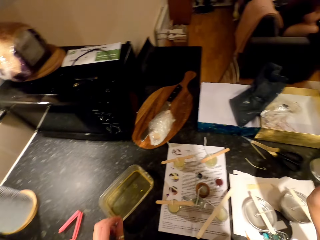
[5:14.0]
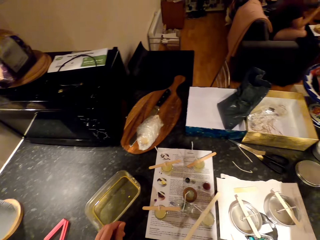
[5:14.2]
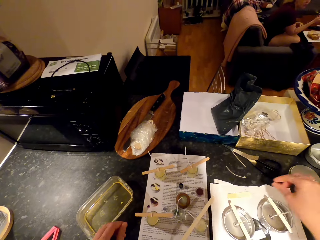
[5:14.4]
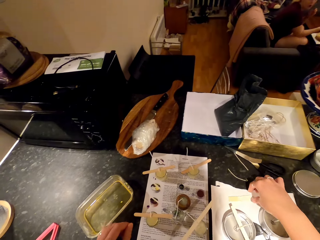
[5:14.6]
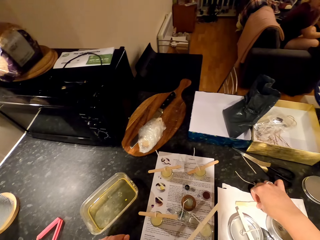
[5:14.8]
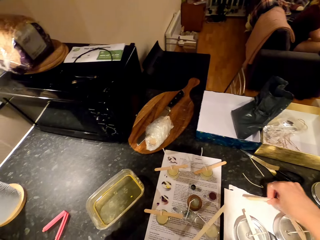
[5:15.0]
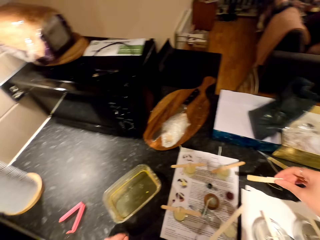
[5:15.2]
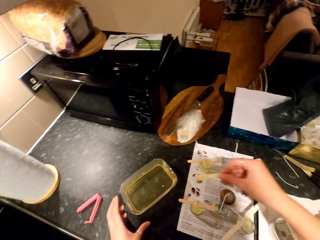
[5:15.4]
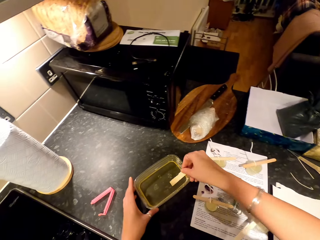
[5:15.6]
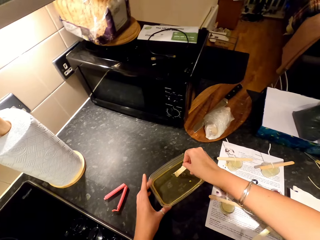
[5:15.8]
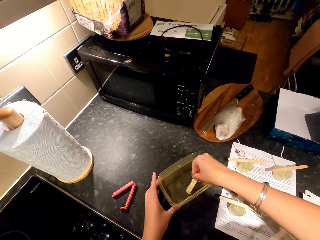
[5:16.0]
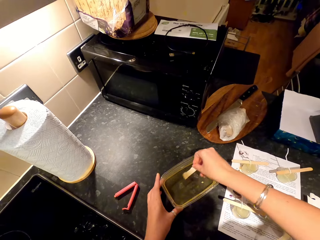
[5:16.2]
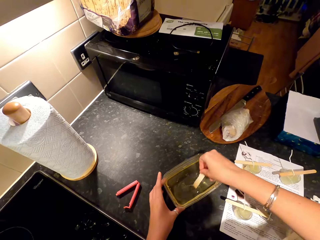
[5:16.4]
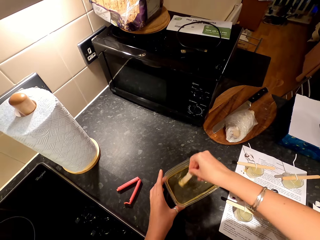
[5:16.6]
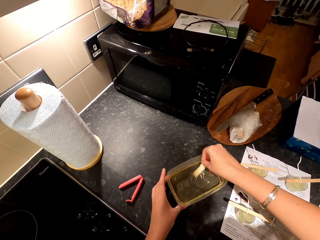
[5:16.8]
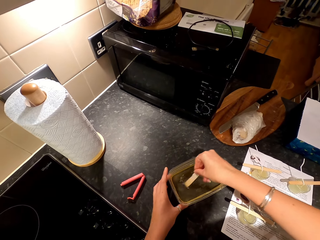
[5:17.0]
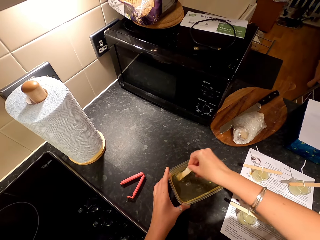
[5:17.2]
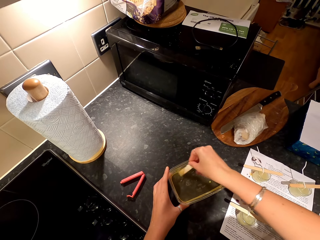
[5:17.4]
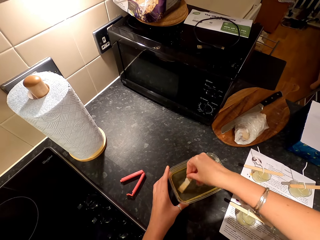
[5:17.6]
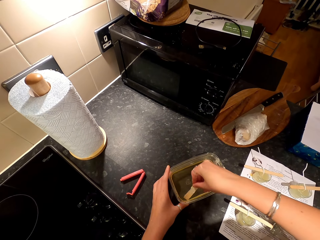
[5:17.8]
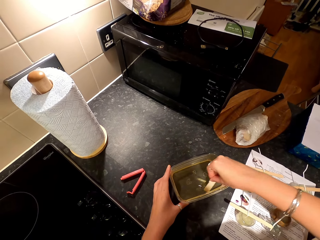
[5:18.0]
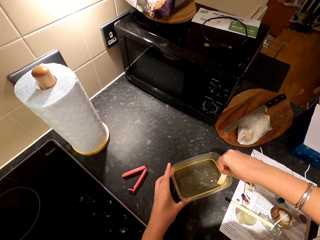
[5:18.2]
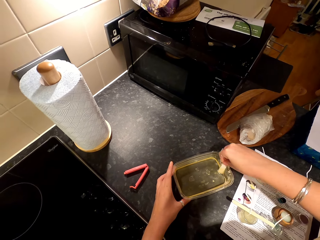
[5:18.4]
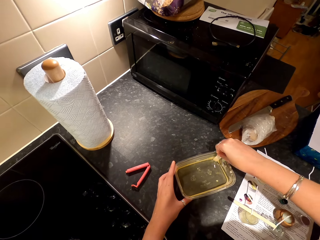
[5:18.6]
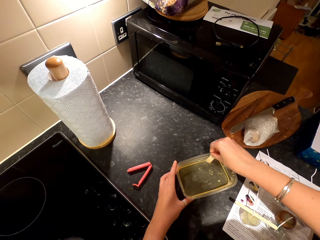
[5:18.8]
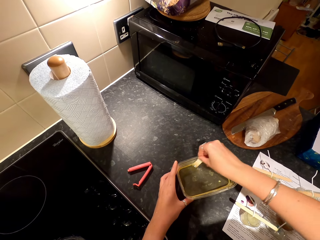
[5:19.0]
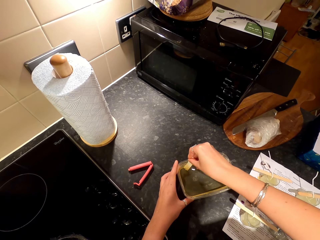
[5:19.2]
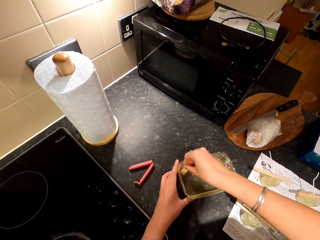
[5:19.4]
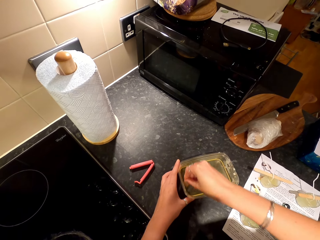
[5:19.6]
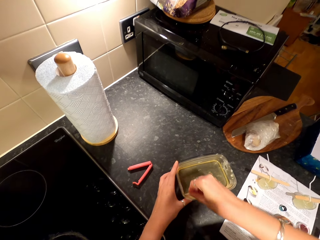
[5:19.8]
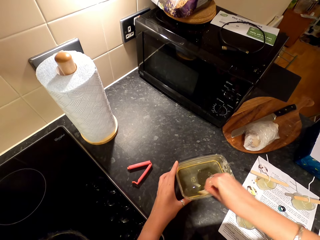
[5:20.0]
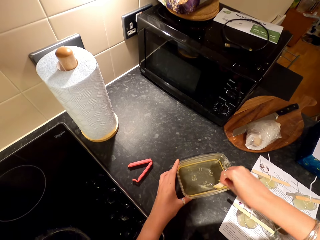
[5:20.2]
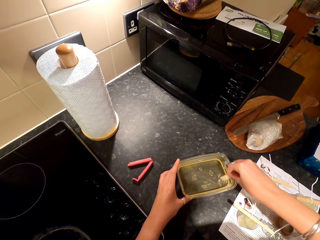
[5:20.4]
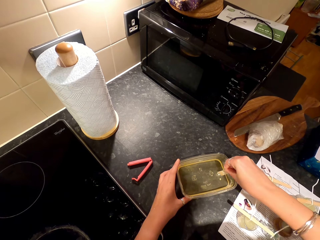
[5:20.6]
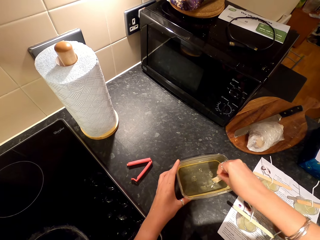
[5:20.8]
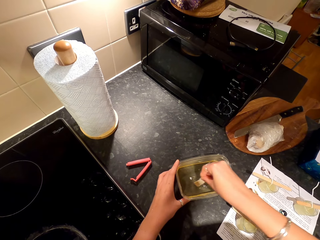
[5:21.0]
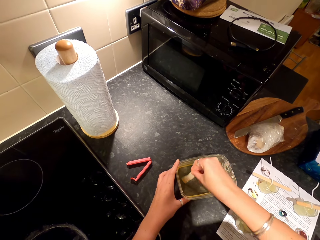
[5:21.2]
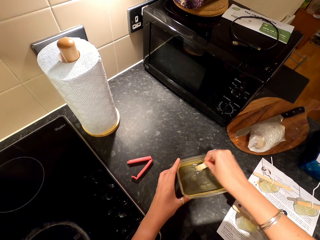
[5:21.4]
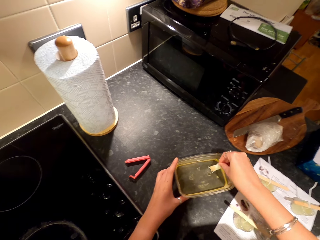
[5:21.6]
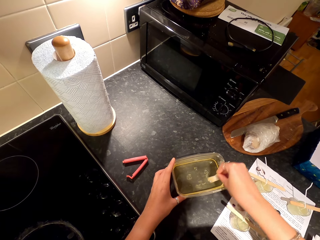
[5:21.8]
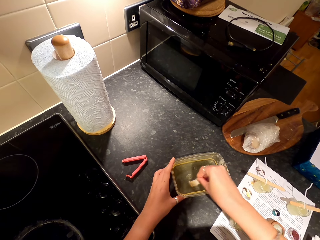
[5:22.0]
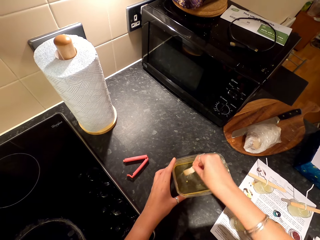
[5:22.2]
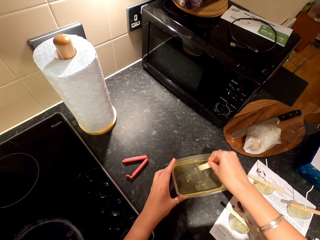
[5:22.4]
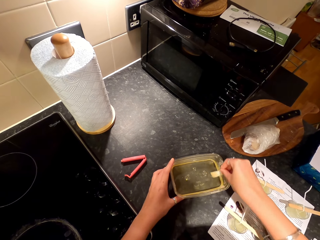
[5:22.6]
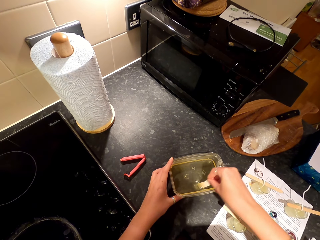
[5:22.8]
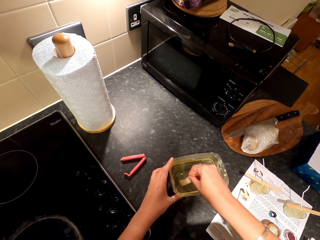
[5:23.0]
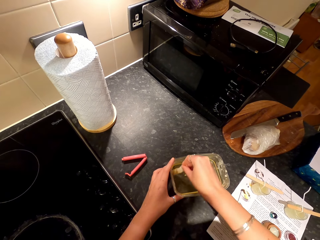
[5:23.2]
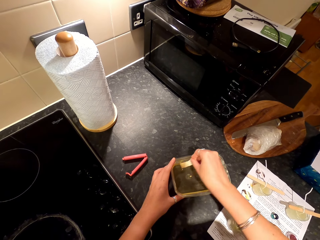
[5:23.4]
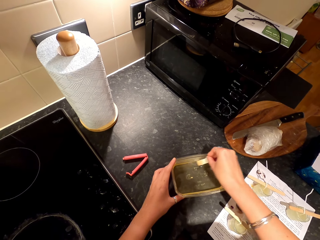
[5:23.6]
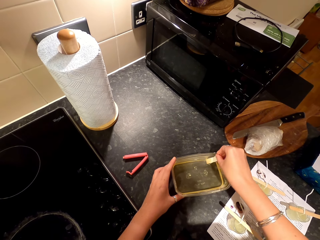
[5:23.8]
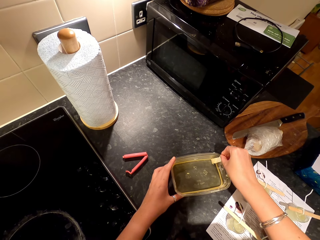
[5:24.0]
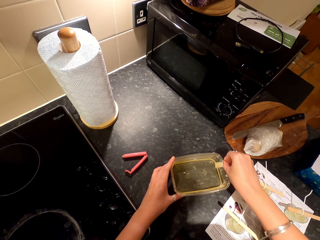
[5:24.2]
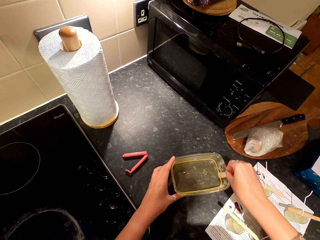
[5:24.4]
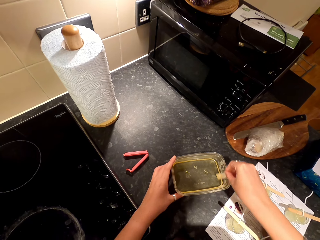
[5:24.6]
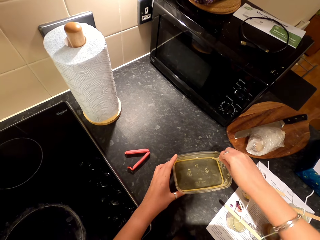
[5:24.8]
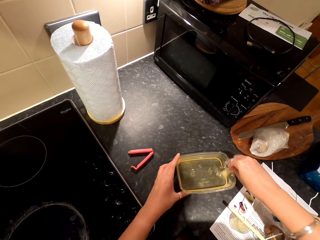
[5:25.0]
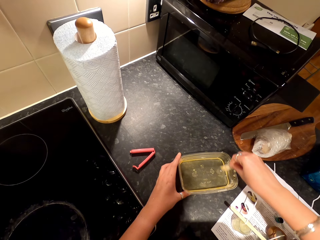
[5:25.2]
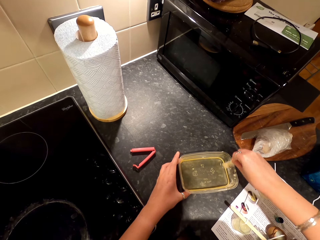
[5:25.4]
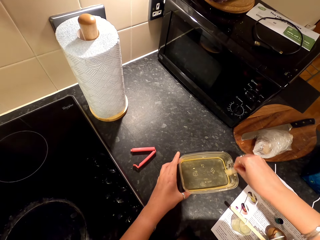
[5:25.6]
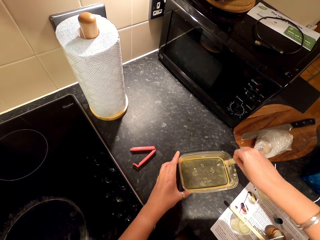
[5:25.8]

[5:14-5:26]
A woman puts something in the mouth with a spoon. The camera wearer picks up the popsicle stick on the paper. They stir wax in a dish with the popsicle stick.

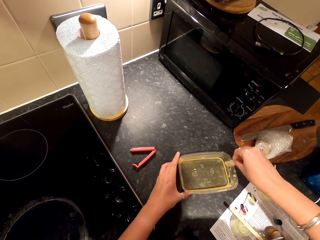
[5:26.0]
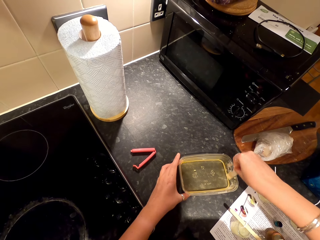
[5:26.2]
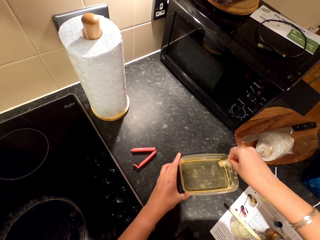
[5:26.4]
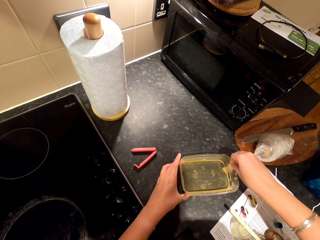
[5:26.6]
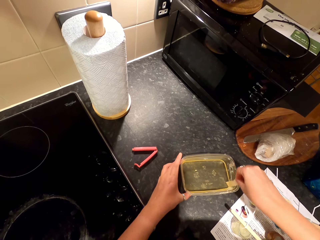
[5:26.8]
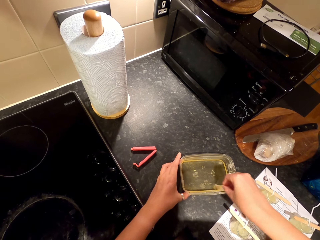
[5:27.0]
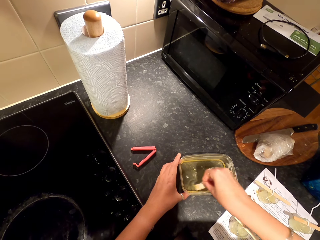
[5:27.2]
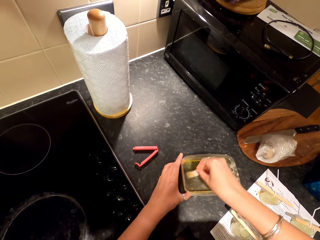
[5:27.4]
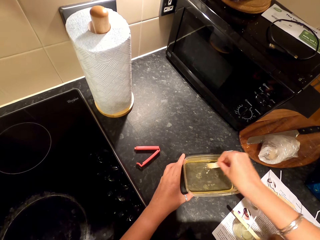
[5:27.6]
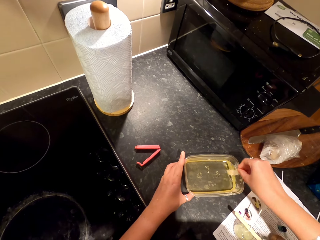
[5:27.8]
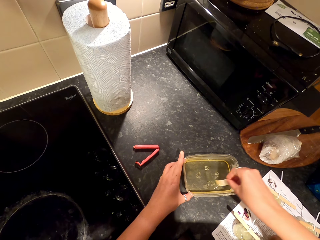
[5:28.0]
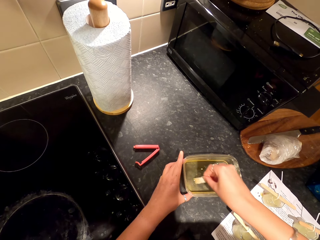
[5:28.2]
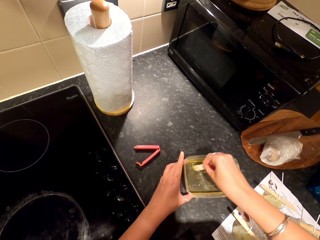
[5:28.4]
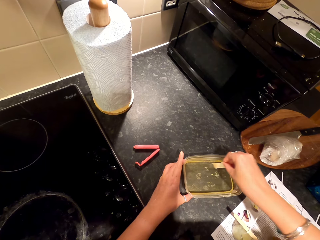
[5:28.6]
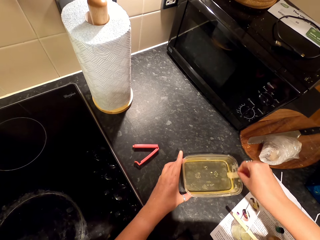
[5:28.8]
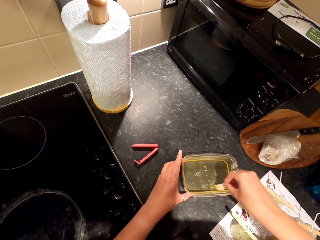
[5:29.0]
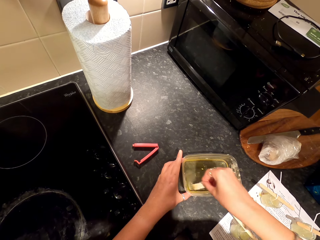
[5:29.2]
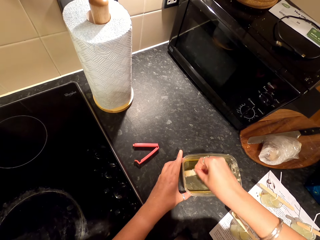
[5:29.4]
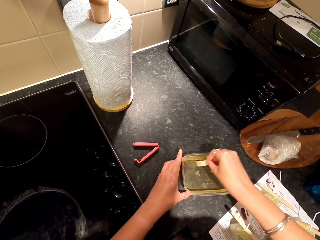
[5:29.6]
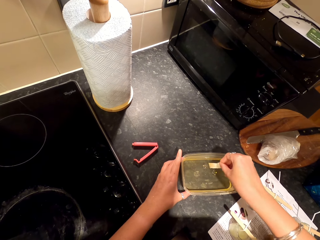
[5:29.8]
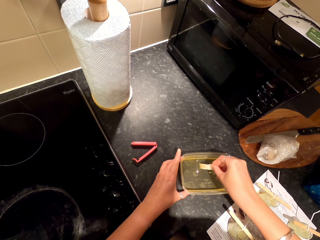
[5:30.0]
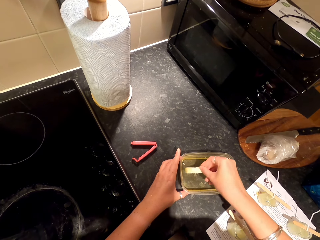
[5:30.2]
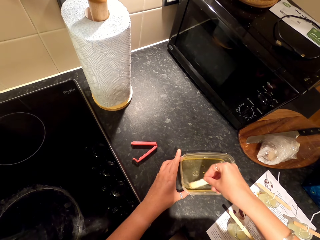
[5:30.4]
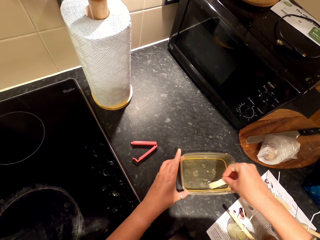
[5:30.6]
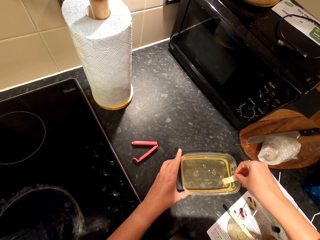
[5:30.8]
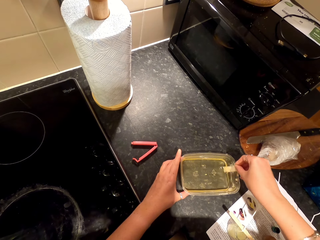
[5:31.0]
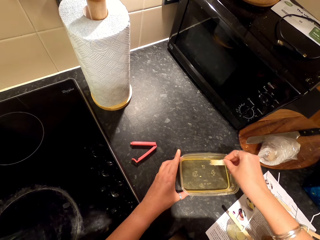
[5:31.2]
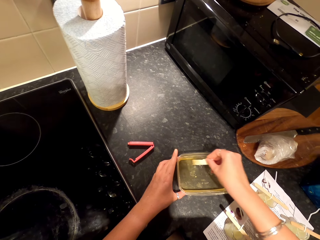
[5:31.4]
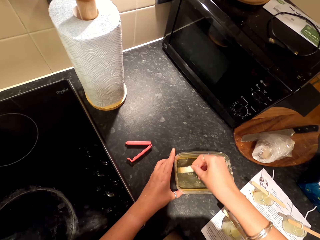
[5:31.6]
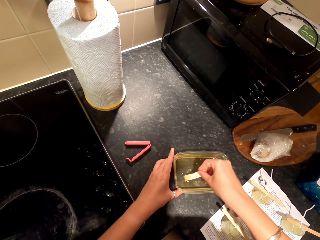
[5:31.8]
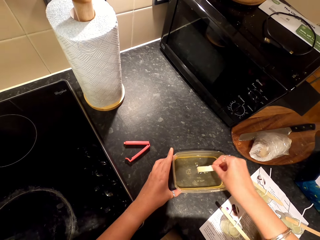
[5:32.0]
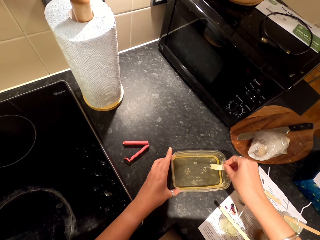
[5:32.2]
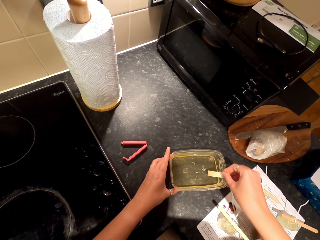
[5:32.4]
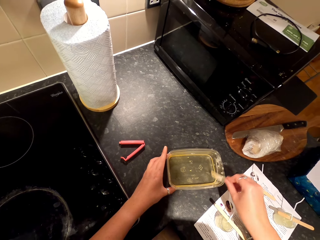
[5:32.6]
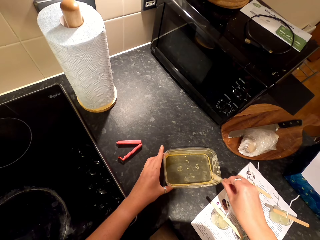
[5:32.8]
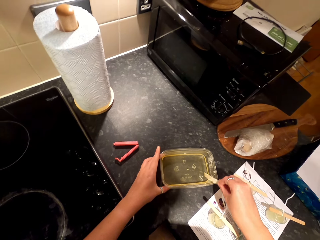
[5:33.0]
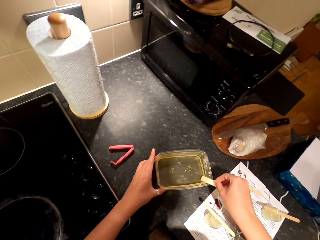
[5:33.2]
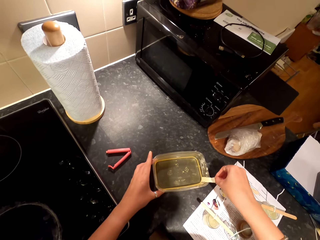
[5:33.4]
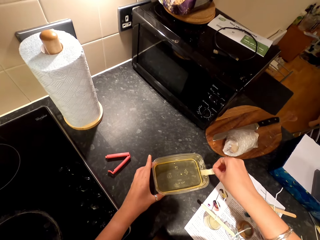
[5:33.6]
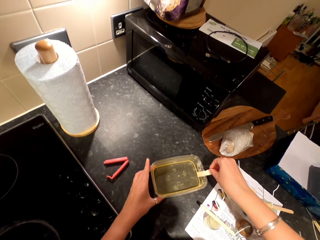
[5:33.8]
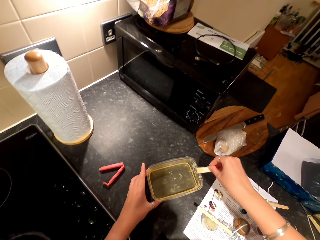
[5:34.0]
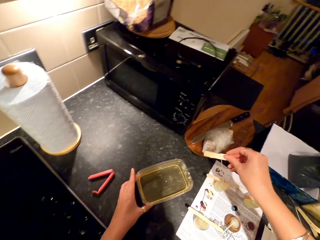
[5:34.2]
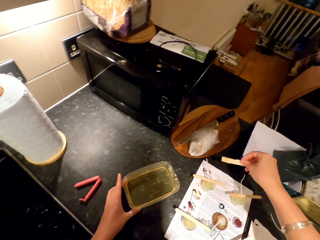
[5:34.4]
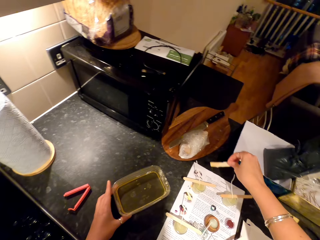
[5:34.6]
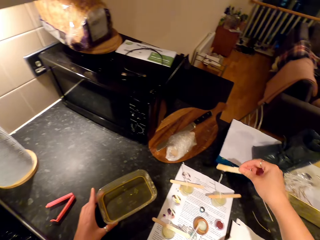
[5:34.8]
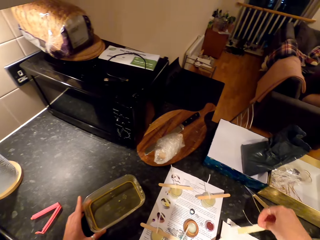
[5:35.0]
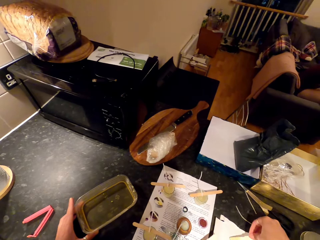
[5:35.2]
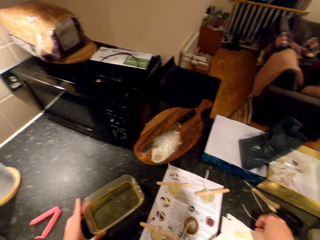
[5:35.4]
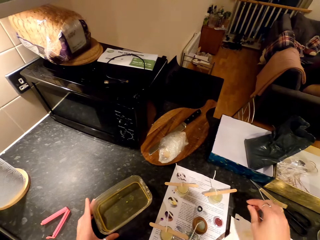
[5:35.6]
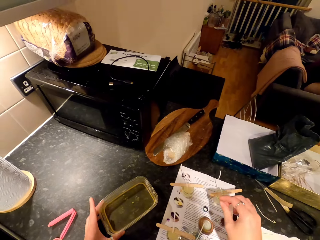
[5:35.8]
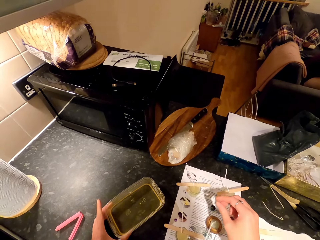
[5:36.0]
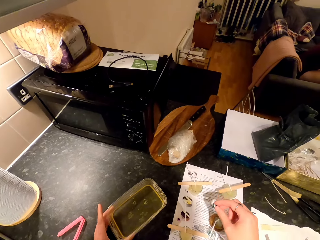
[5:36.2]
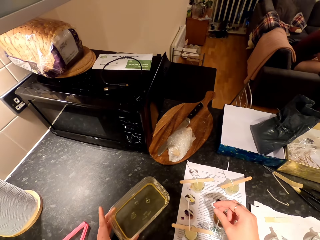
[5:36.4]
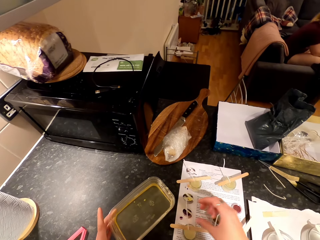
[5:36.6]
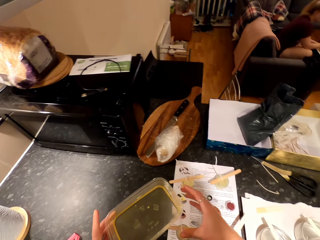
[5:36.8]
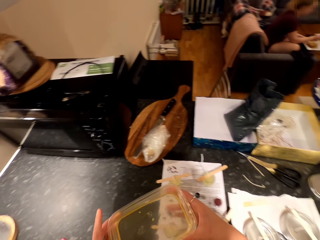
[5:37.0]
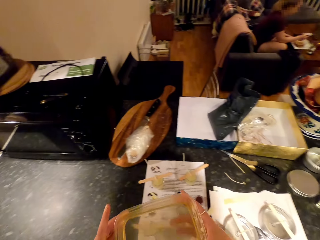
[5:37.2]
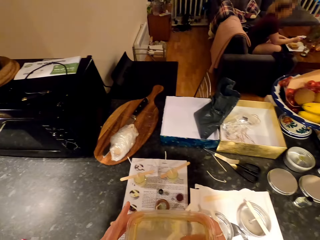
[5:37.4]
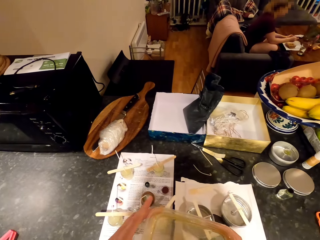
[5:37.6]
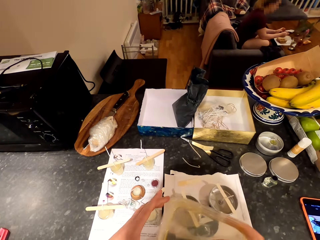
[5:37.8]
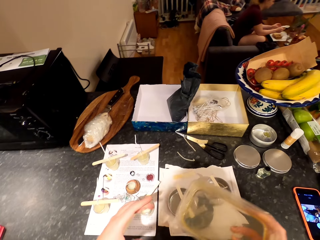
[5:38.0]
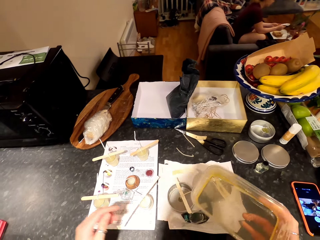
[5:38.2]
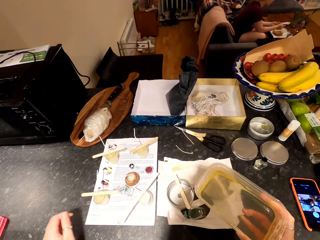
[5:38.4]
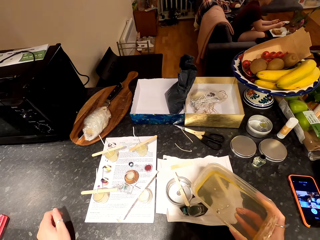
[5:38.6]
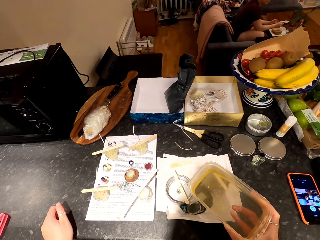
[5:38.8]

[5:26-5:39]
A woman speaks. The camera wearer talks. They hit the dish with a popsicle stick. They remove wax on the popsicle stick on the dish. They move the popsicle stick or stirring spoon, and move a hand around. The woman sits on the couch. The camera wearer puts the popsicle stick on the paper. They pick up a plastic dish or bowl on the countertop. They hold the bowl with the right hand. They pick up the dish with the other hand. The woman talks.
